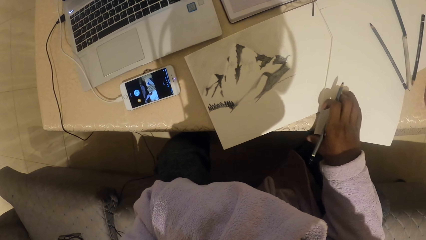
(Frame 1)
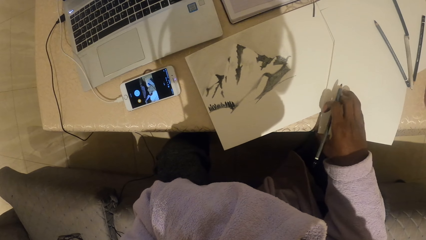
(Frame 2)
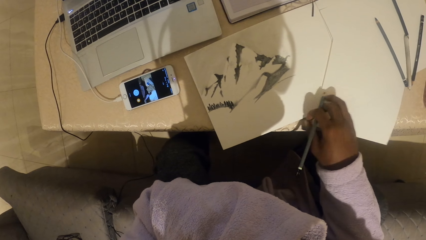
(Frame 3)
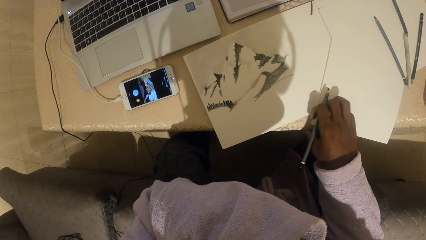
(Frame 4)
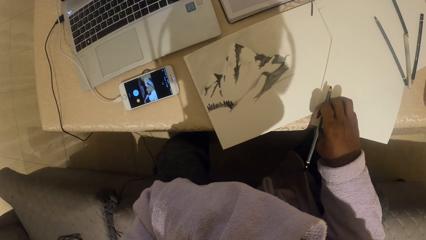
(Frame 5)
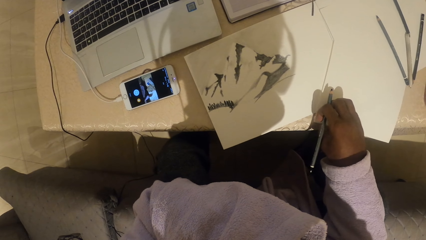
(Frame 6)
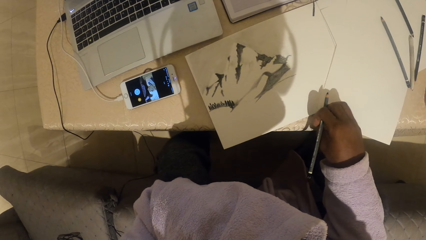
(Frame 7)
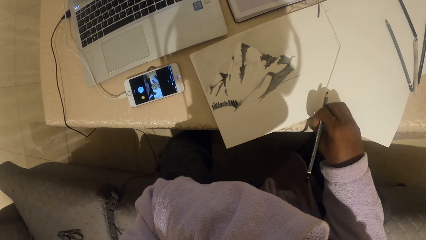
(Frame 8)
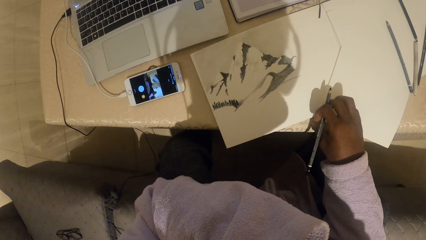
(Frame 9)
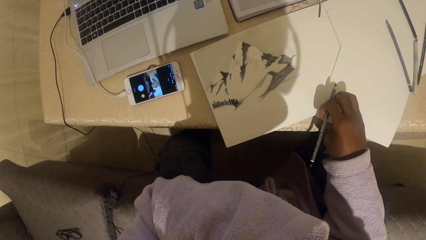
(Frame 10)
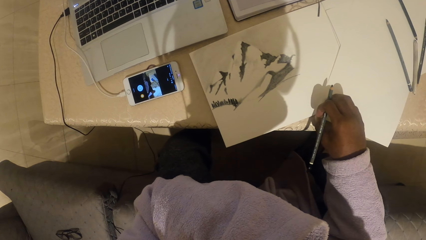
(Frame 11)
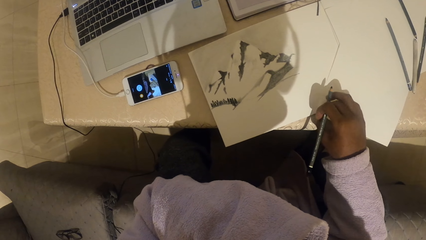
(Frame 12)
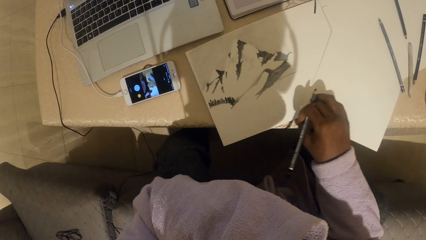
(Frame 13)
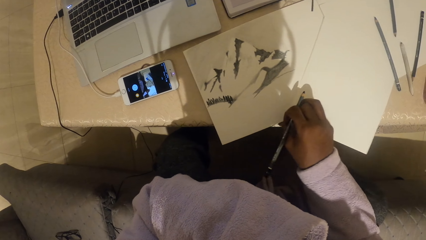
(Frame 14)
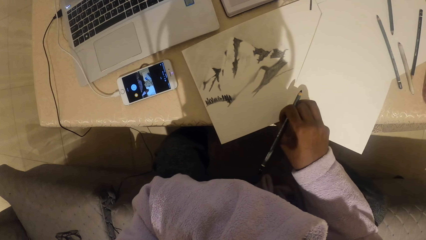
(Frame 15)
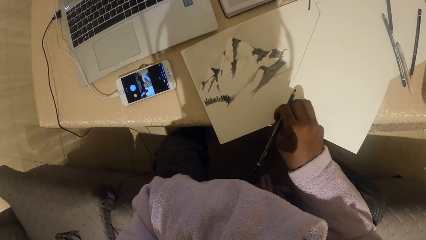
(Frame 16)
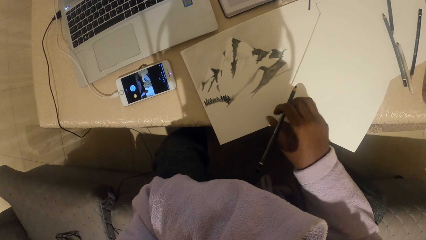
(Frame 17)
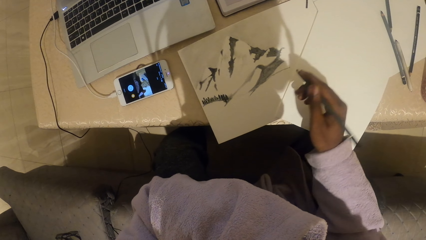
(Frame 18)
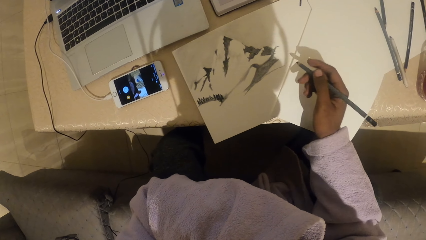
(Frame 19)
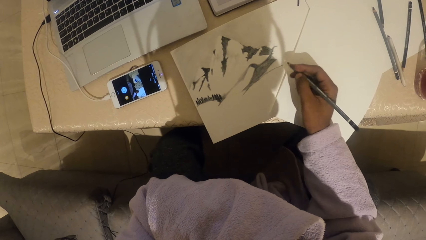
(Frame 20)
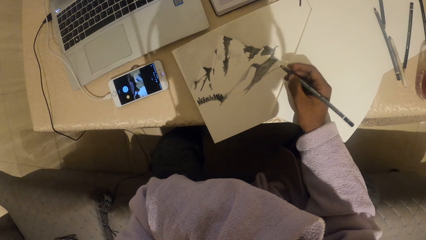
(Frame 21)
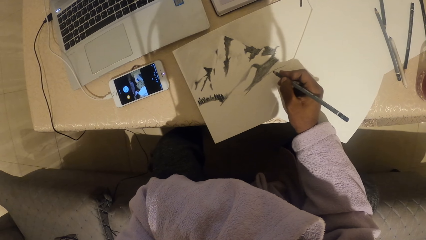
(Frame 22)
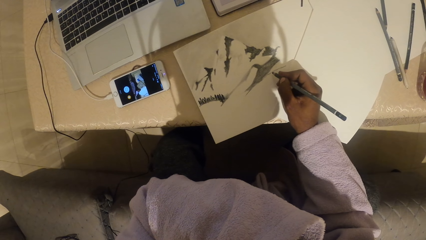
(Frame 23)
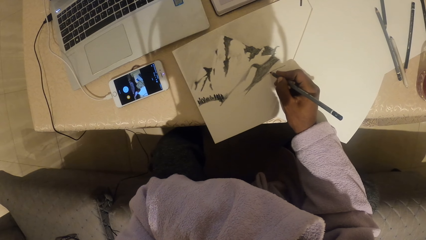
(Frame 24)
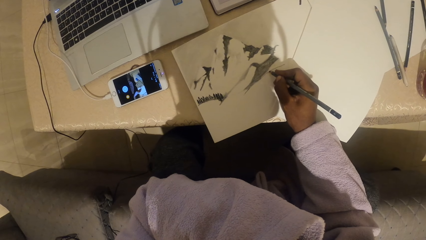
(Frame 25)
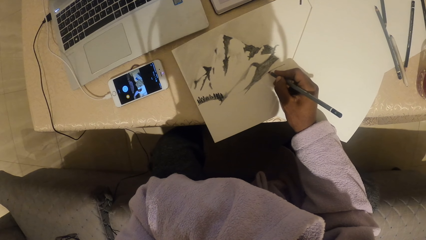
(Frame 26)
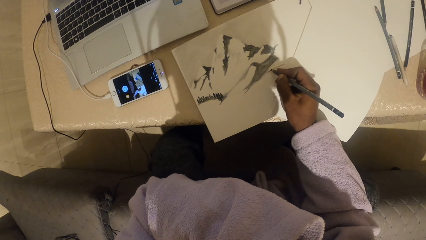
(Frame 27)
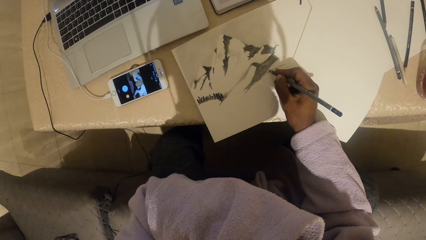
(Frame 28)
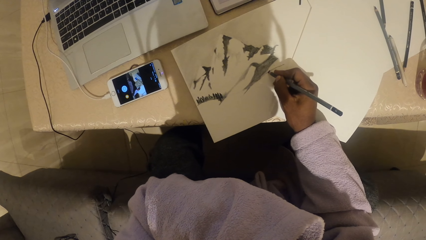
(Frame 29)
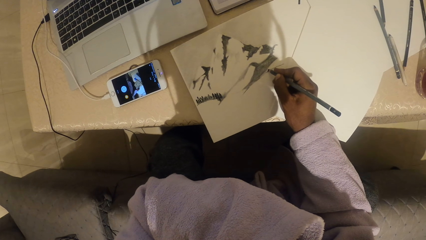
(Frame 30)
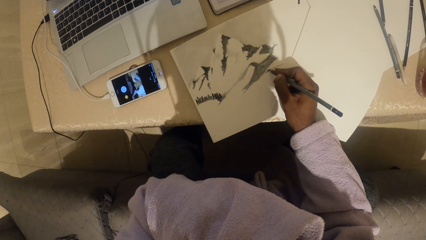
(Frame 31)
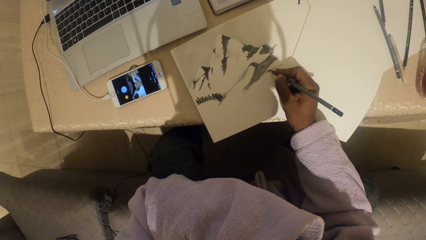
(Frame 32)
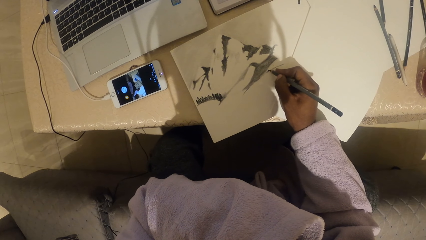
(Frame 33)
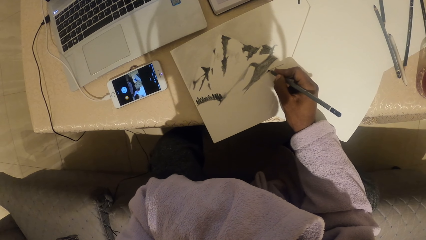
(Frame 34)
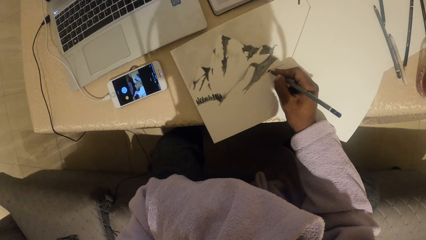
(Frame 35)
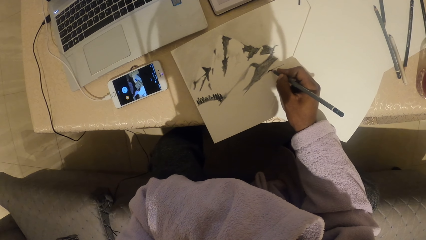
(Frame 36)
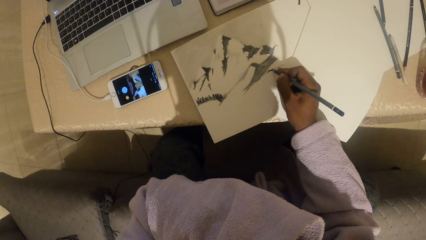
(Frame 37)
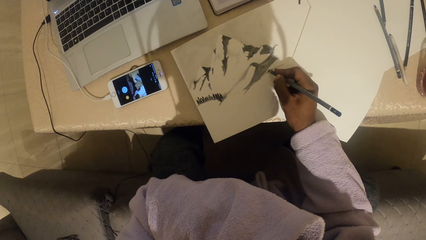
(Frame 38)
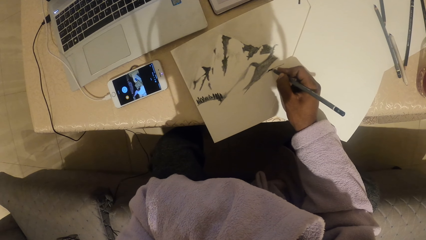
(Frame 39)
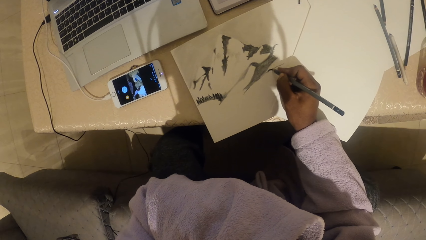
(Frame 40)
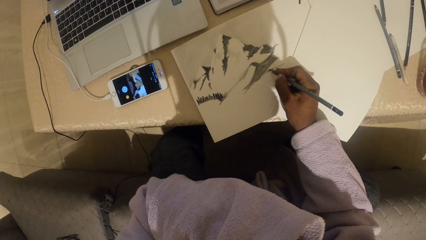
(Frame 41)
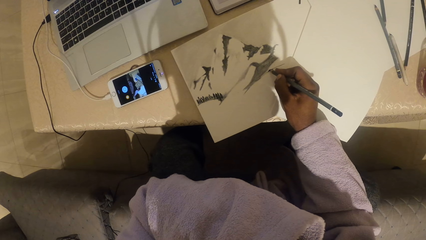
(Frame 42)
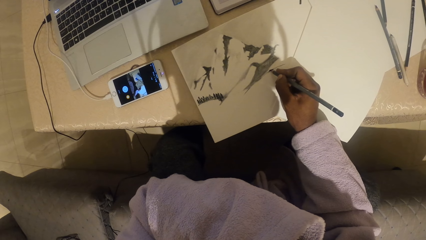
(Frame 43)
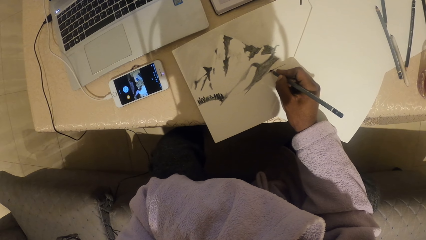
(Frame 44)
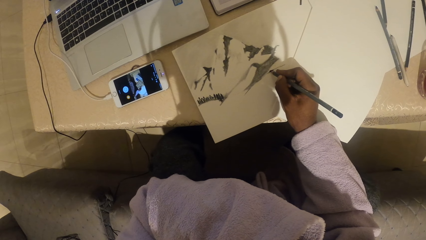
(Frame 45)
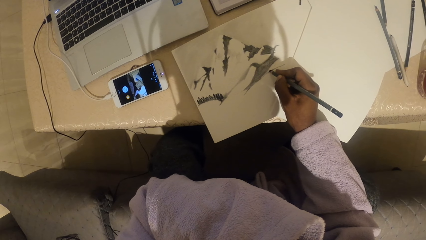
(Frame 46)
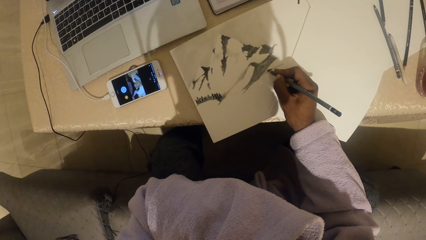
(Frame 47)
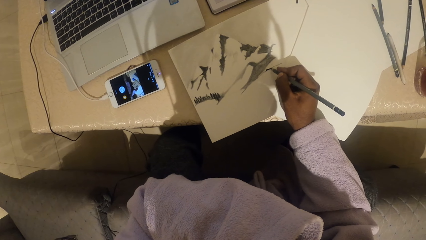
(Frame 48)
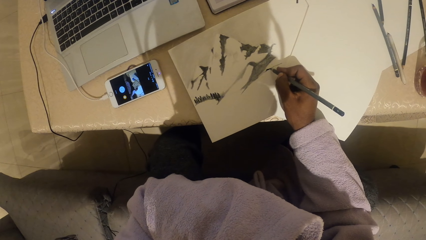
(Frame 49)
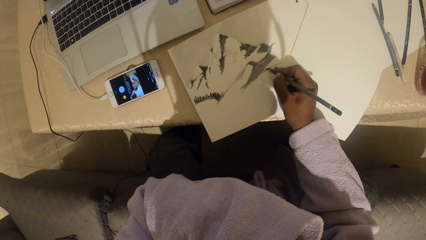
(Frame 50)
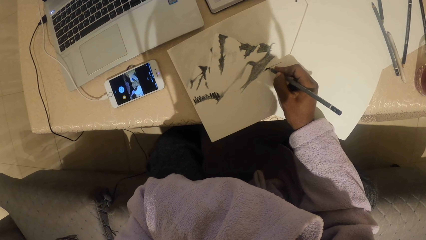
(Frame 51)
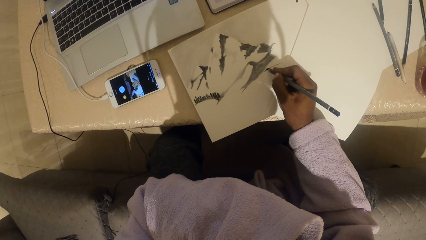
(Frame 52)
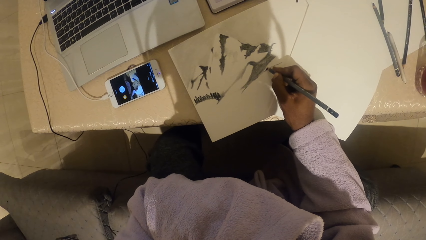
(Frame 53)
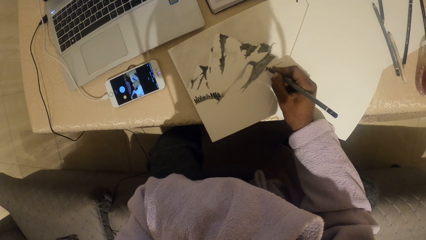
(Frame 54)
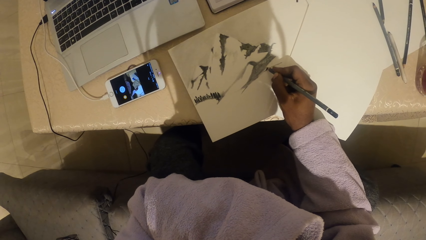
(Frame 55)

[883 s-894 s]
The camera wearer pulls a white paper on the table. They adjust the plain paper. They shade on the paper with a pencil.

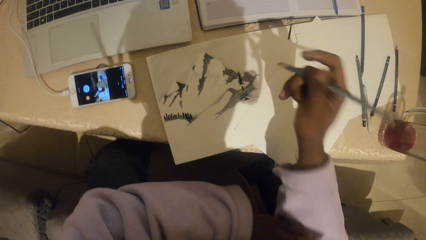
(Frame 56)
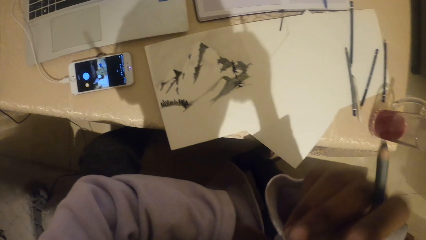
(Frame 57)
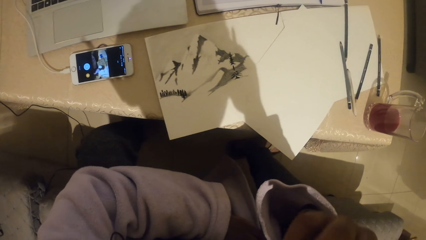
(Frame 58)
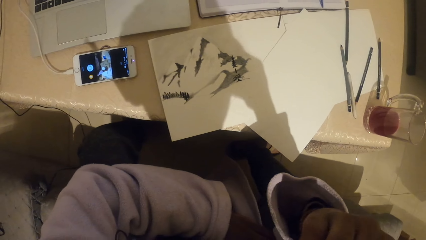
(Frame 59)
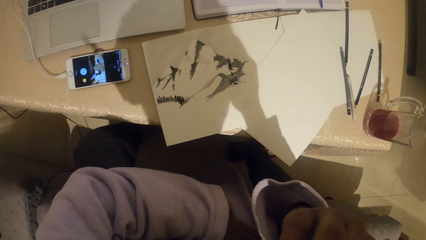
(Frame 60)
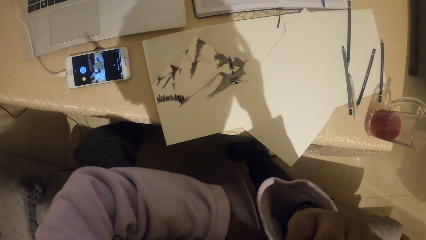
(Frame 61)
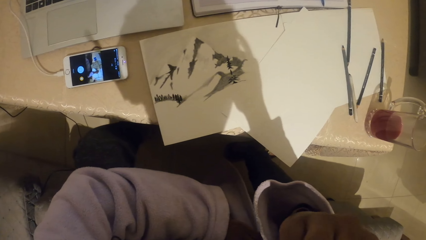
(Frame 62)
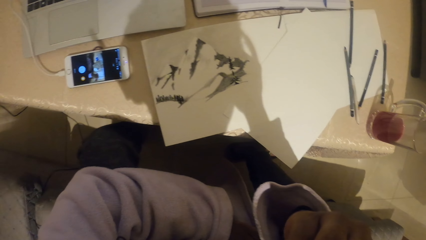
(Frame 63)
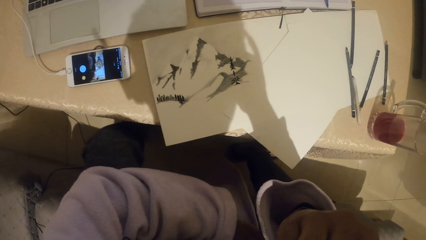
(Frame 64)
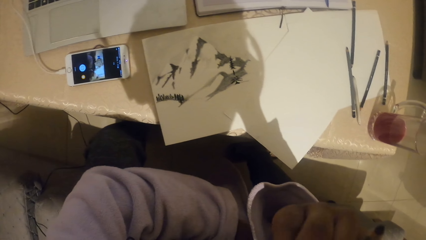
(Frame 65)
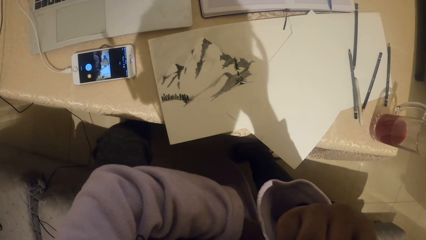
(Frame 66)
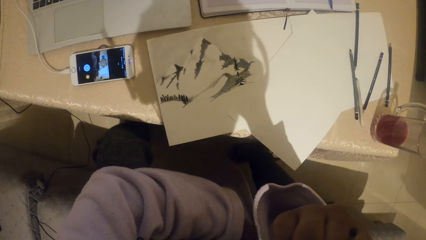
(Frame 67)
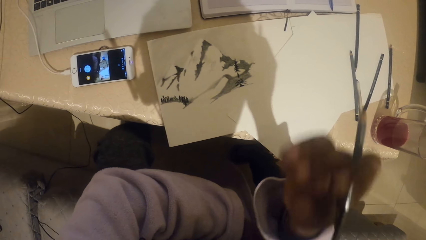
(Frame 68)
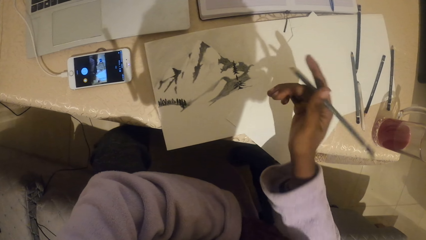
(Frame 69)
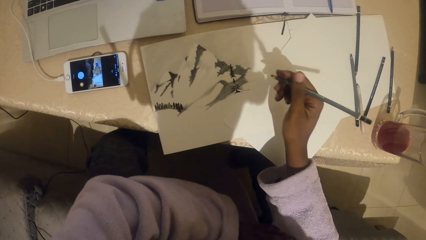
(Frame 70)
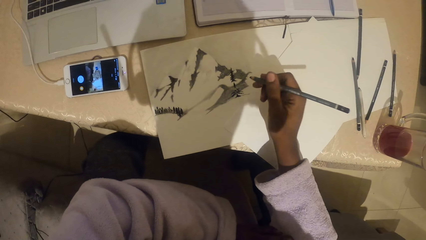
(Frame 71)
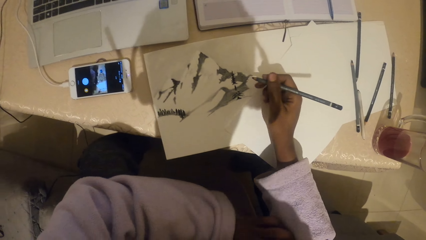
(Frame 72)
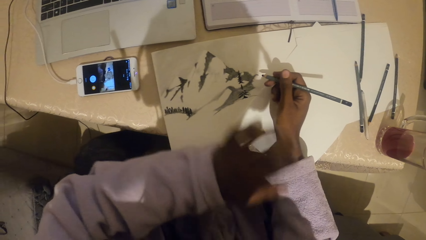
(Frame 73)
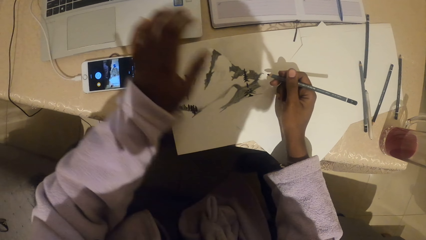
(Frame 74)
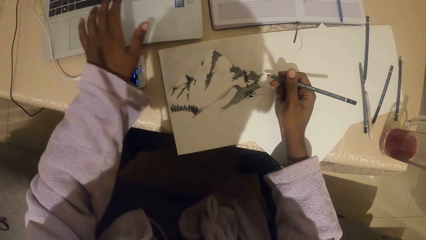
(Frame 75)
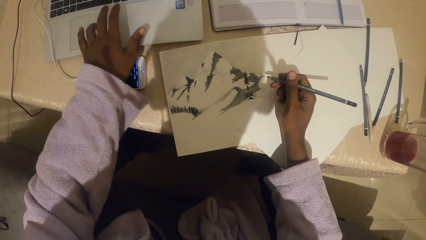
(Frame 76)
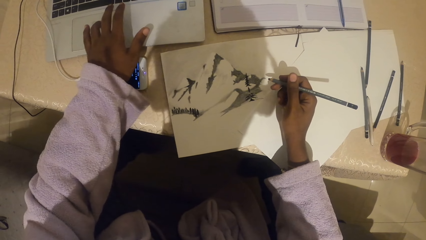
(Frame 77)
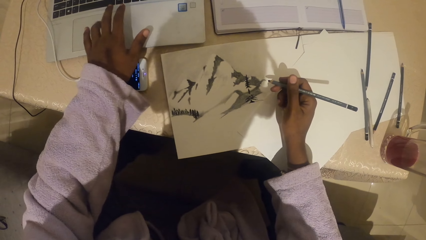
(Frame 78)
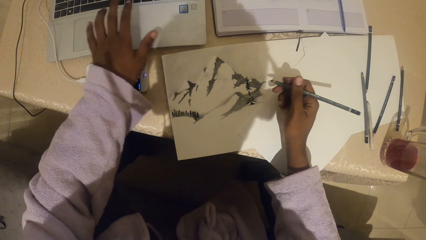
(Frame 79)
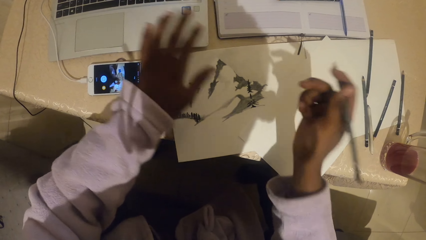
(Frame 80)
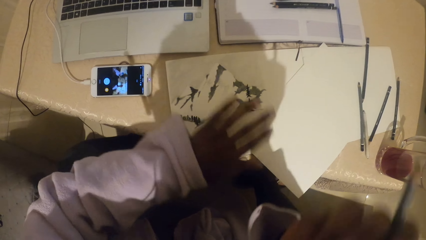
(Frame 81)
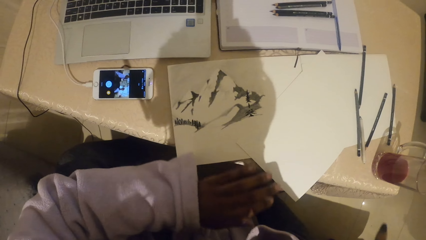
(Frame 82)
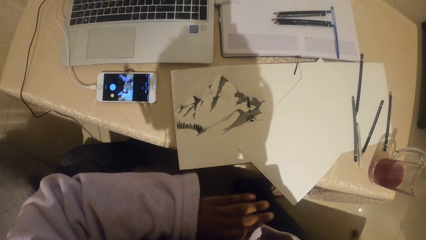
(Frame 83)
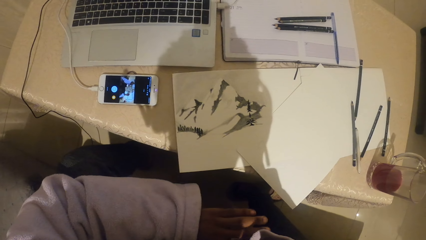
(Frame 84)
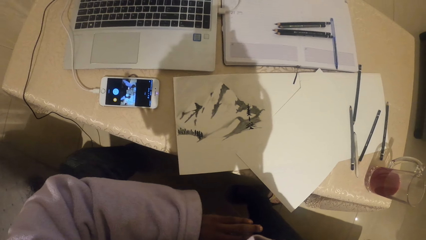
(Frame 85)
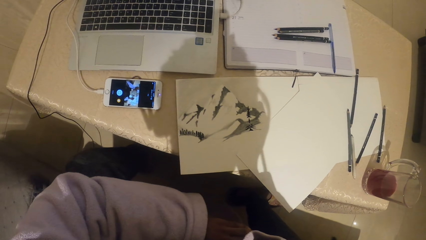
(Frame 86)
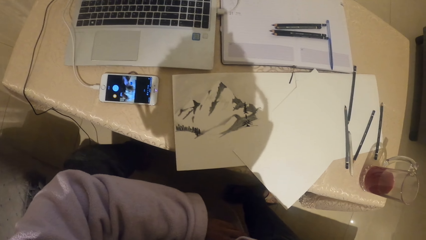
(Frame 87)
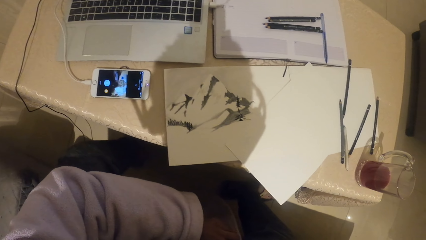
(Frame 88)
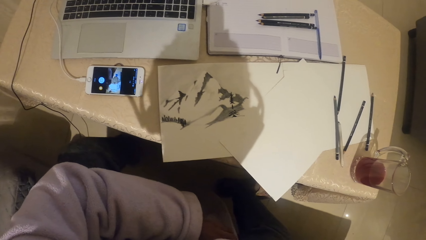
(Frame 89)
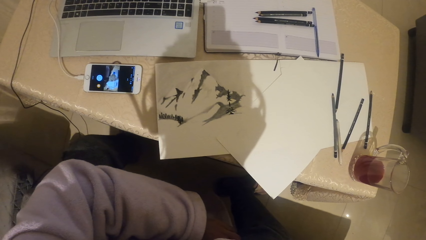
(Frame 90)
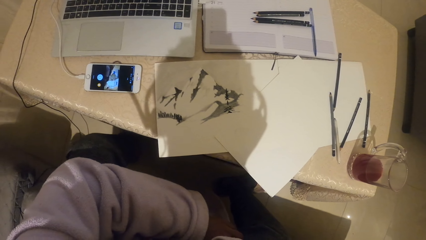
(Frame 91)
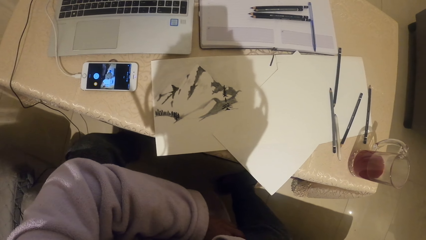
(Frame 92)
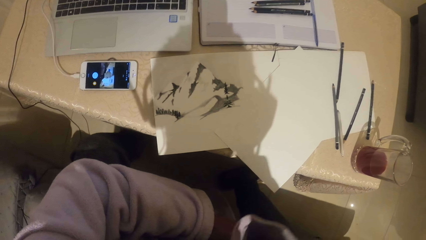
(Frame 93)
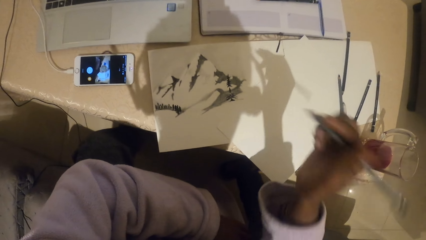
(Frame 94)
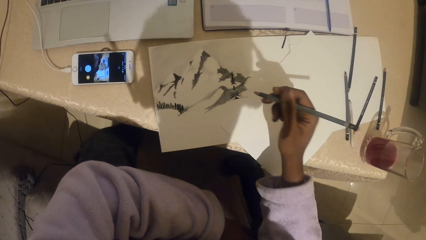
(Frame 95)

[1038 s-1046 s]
The camera wearer rubs the face. They tap on the mouse of the laptop.
